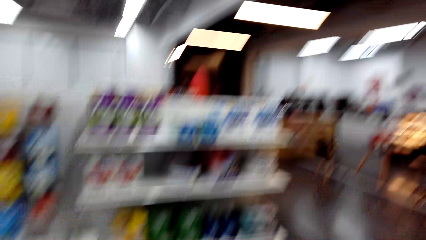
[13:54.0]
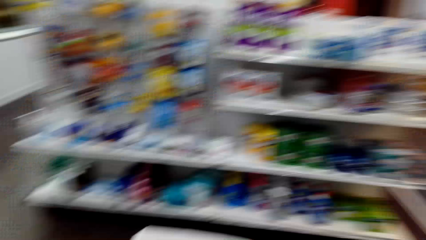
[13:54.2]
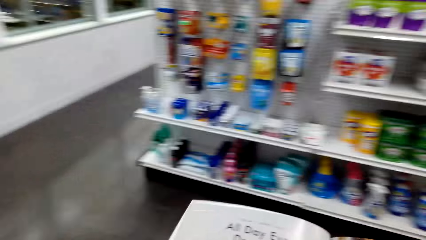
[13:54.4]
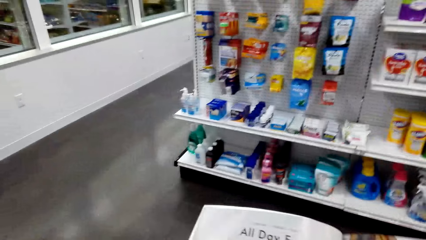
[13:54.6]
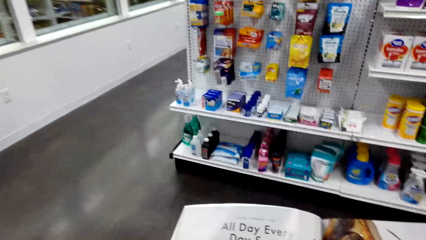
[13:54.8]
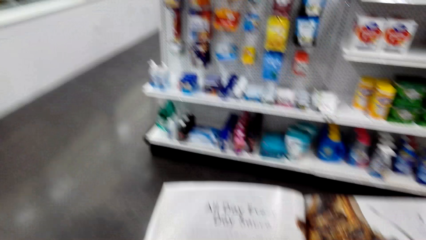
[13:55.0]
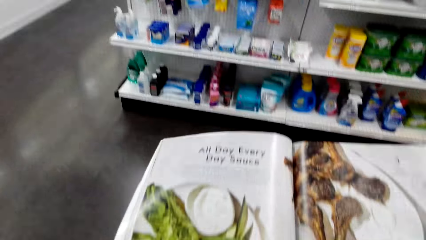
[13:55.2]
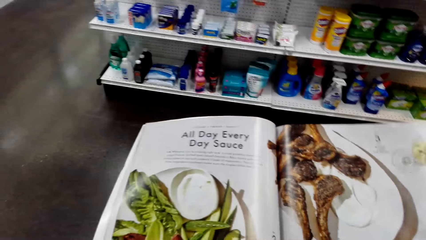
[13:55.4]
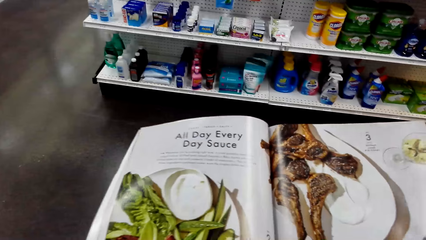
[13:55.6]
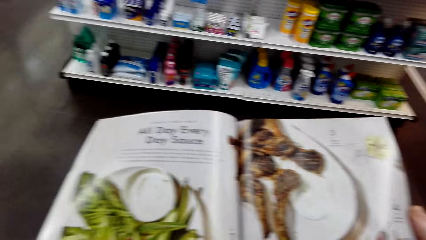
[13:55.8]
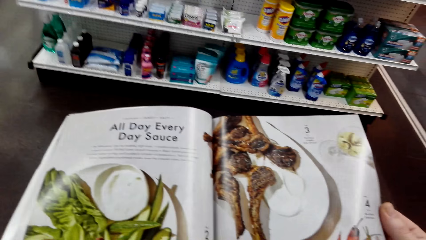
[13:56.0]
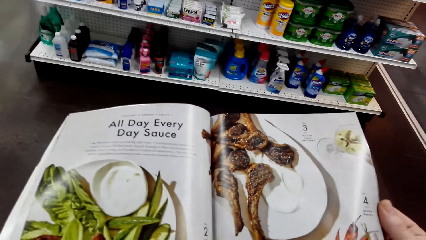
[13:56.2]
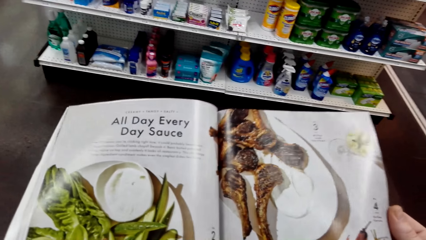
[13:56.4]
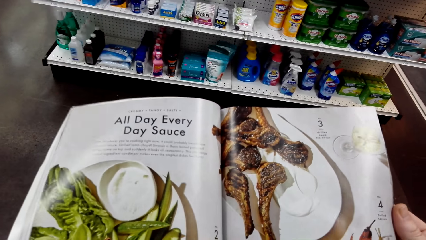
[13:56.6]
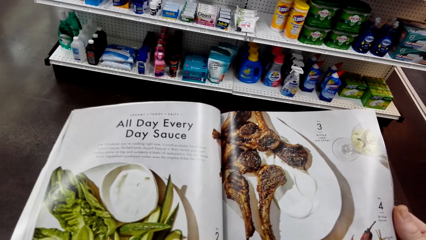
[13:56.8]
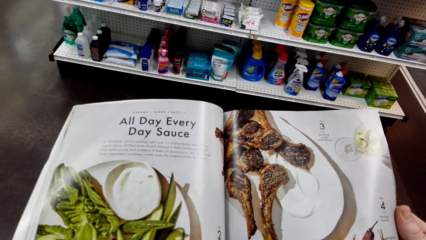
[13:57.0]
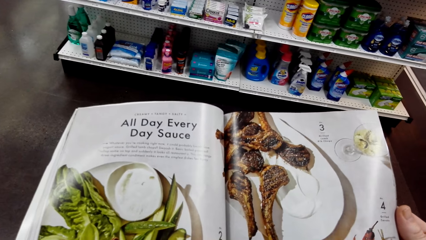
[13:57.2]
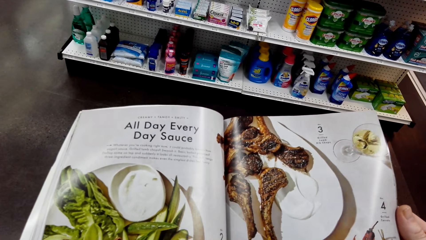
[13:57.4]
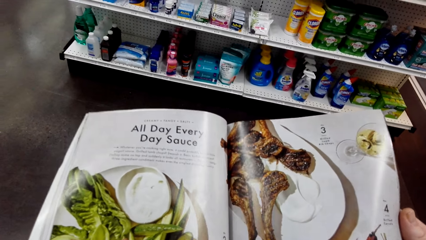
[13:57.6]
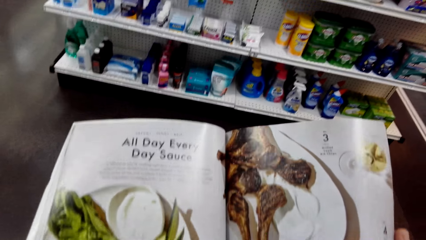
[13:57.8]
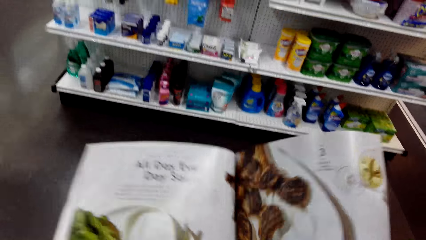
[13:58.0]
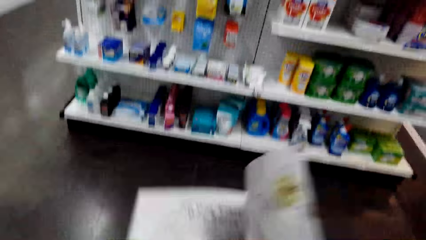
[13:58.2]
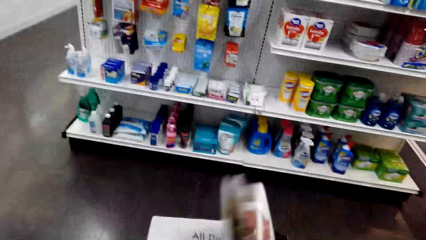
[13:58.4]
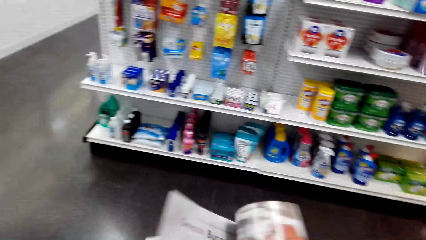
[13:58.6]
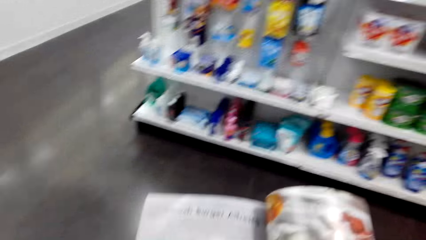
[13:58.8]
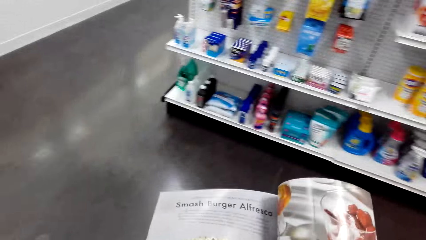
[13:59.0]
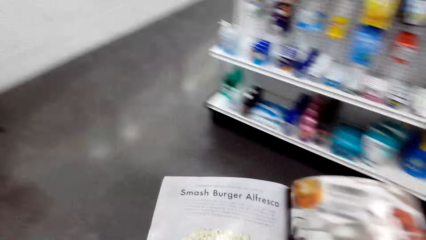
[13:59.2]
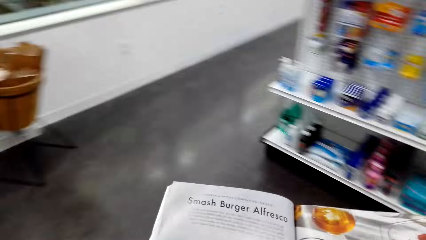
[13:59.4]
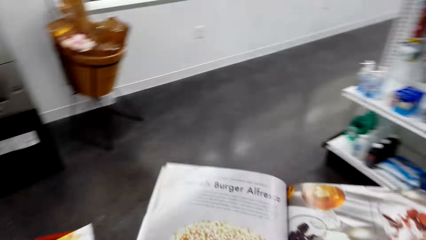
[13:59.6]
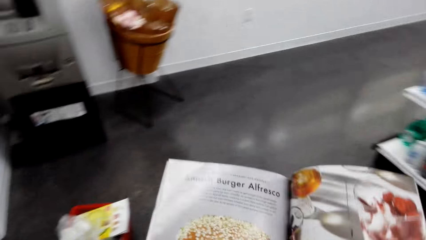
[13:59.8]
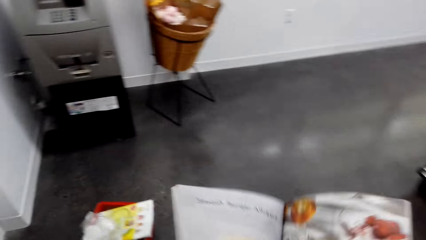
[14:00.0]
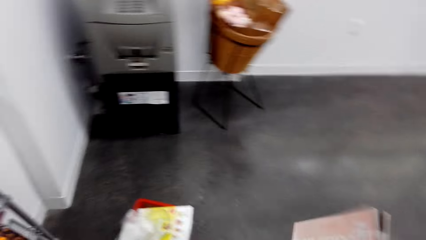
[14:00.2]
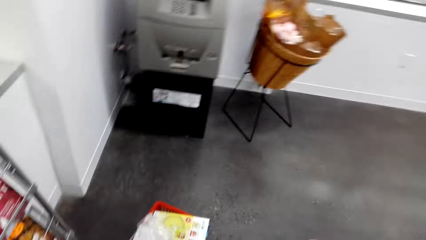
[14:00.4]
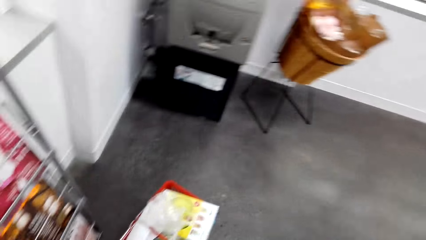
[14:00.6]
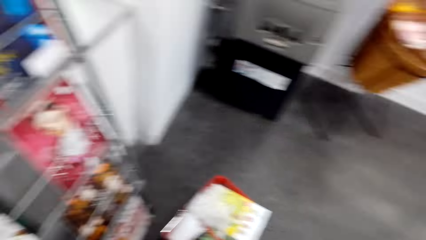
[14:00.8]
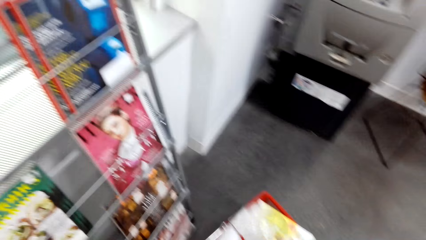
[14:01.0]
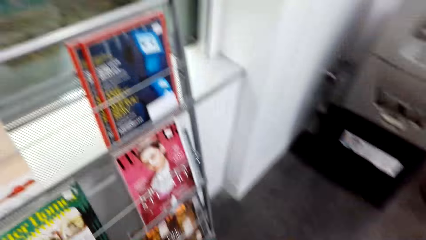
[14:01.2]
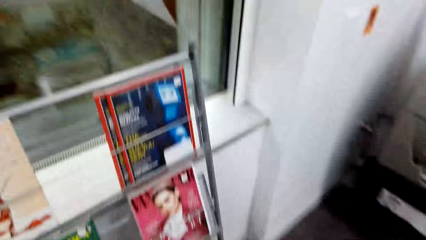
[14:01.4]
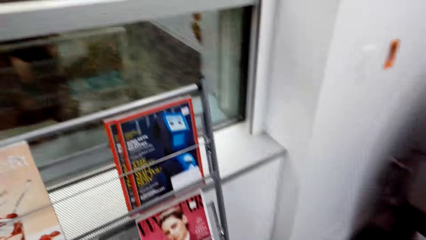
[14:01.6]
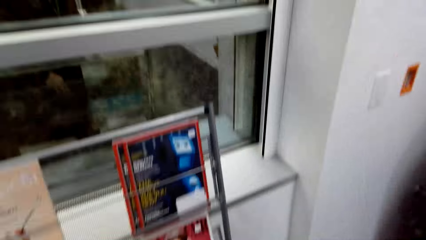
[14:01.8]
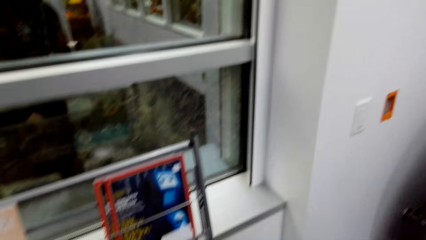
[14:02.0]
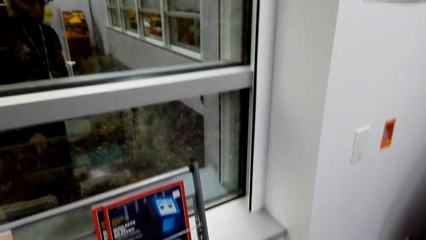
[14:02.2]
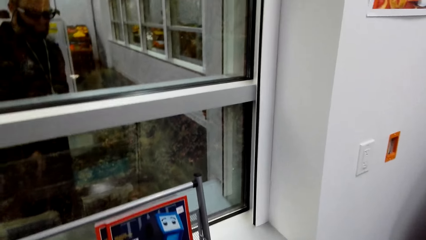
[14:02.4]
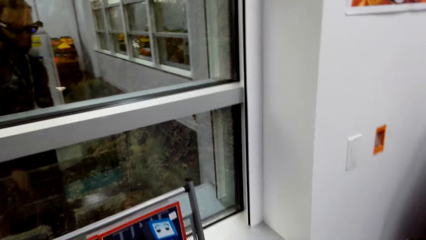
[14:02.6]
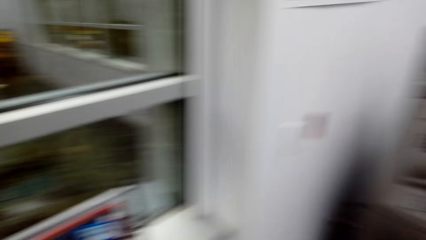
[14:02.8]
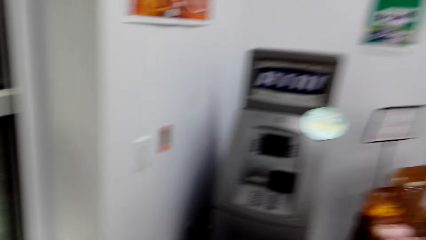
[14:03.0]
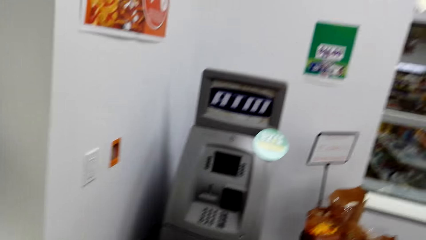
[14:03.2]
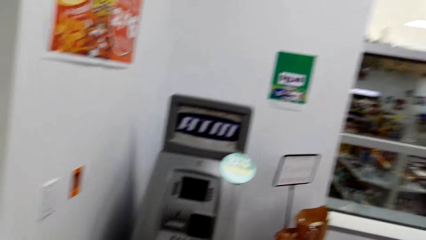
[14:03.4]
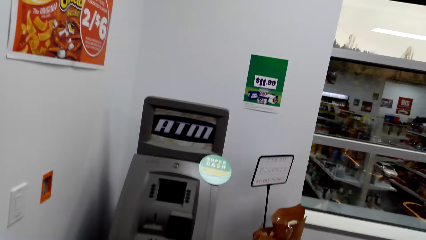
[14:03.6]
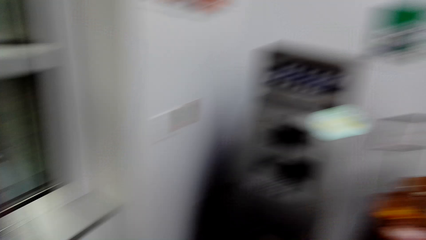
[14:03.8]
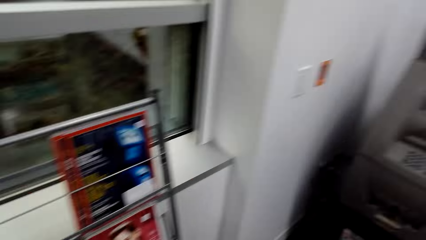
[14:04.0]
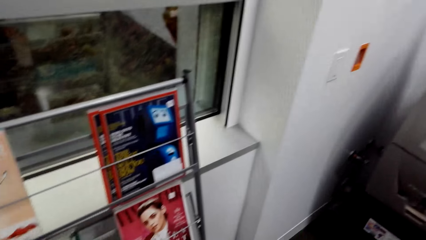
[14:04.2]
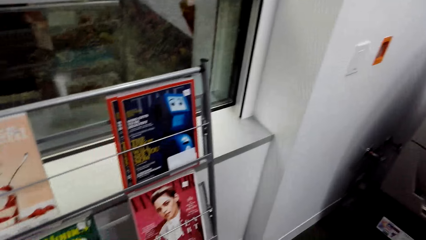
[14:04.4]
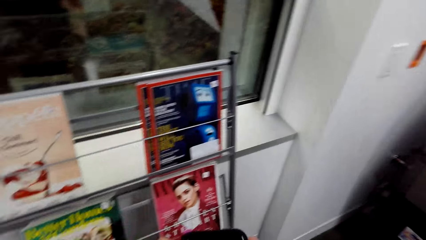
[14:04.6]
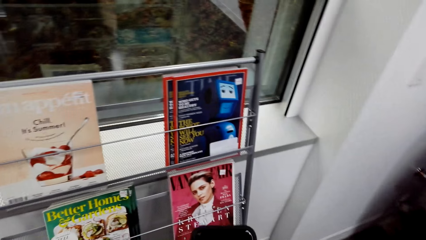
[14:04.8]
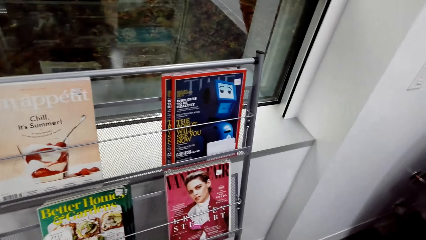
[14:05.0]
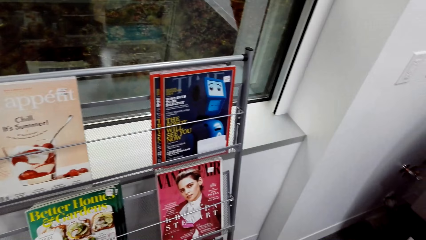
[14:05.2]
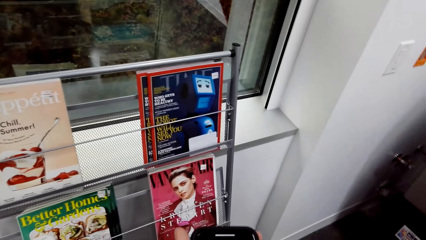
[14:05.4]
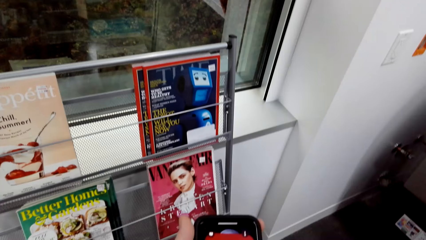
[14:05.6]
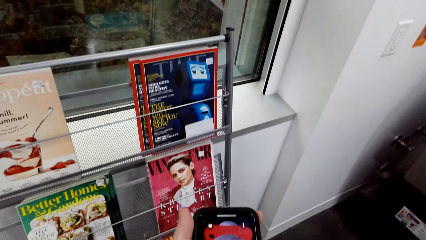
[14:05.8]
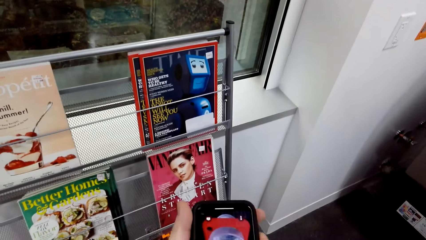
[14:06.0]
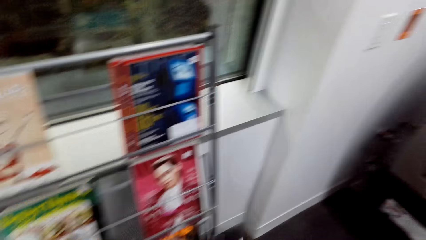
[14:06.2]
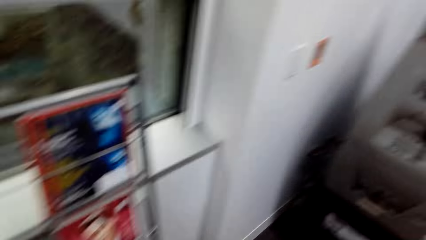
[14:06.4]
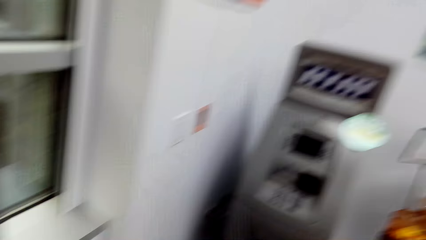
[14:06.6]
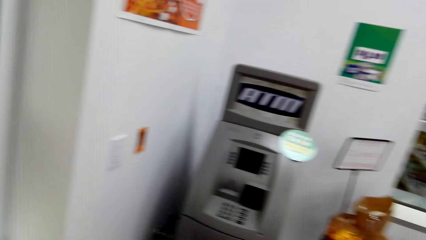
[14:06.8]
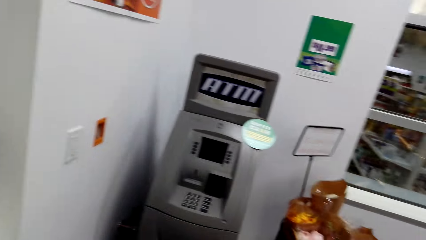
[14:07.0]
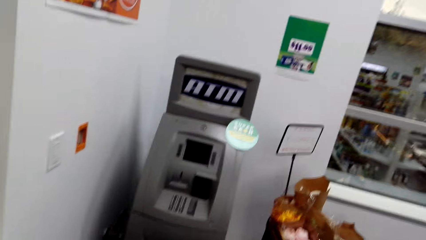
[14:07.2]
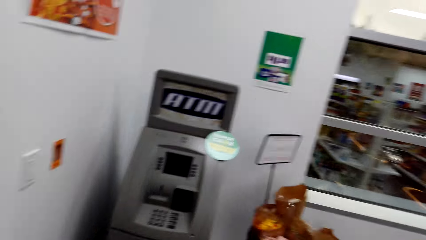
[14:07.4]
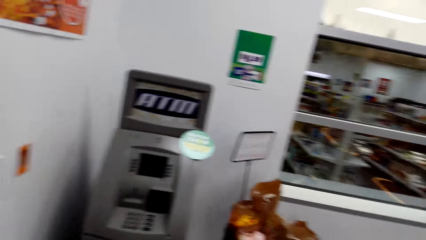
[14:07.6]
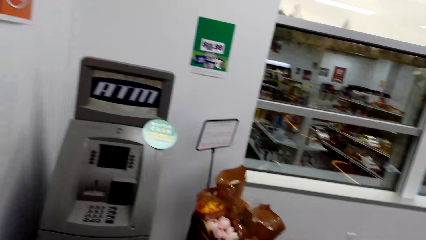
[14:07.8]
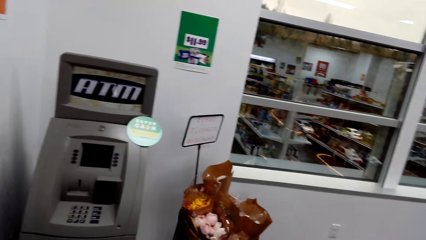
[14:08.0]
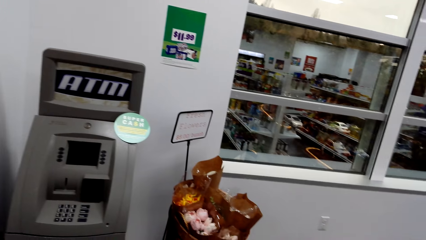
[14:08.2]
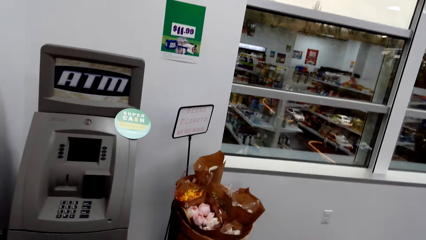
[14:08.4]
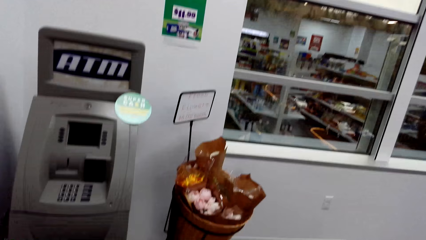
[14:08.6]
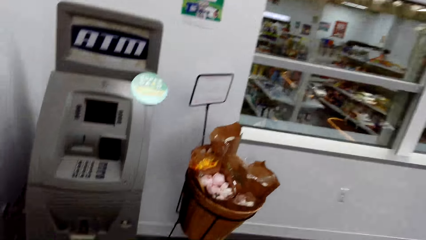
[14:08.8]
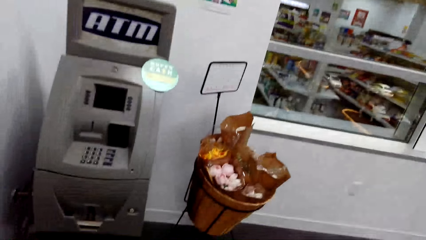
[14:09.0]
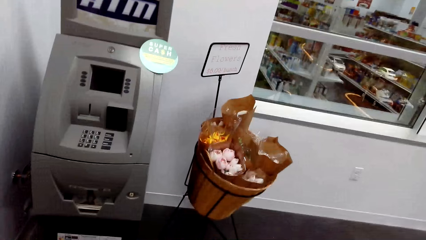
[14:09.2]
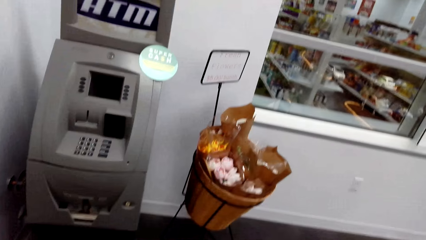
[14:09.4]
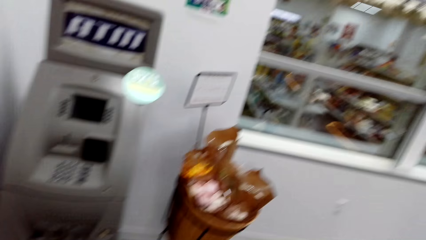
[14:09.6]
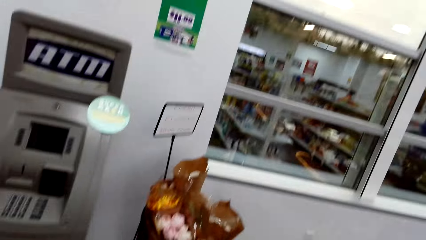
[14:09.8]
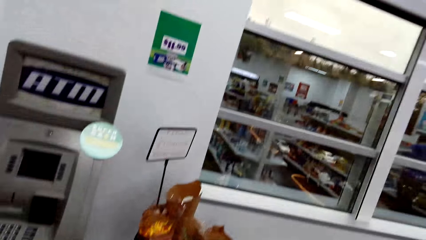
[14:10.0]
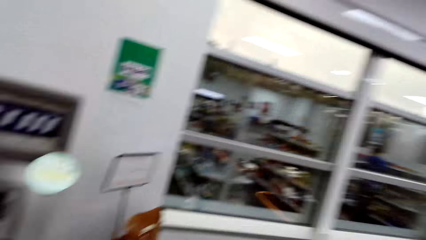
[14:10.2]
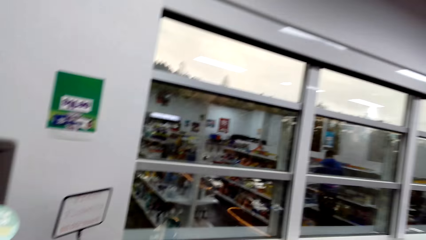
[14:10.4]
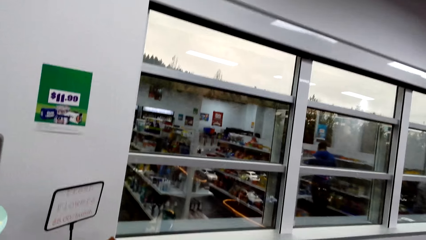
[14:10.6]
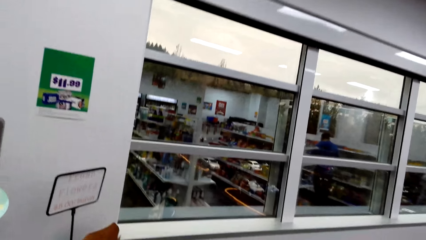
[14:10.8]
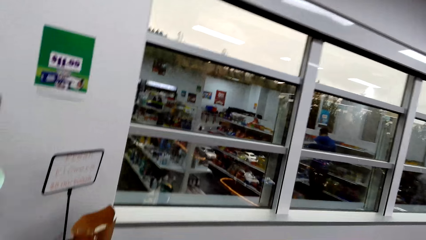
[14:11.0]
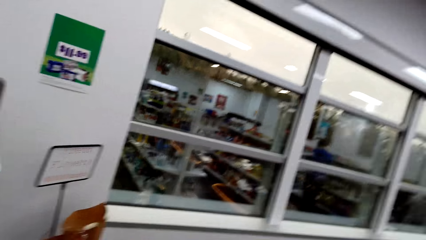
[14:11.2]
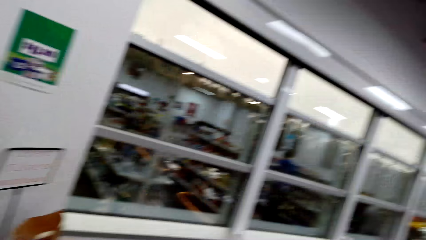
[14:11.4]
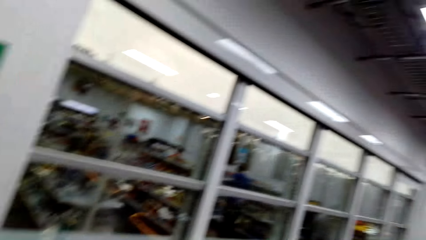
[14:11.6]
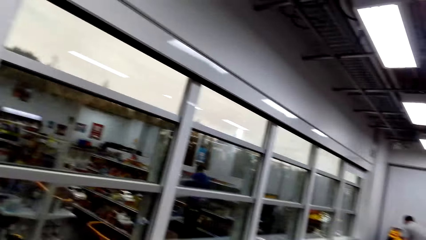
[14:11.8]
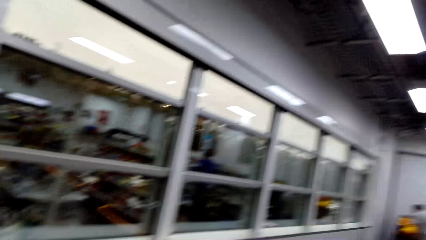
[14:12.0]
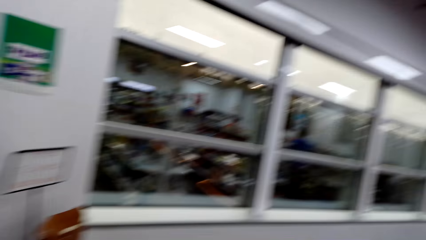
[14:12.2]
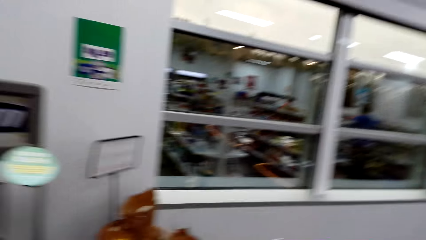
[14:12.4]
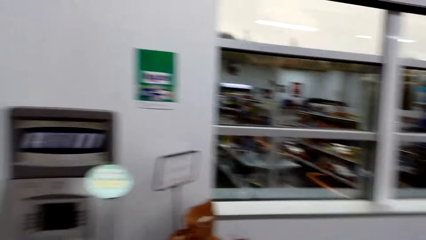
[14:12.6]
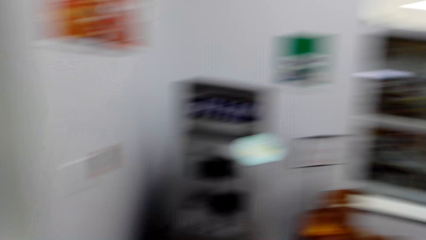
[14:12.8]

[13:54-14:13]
The camera wearer reads the booklet. They flip the booklet. They walk in the supermarket. A man stands in the counter. The camera wearer looks around. They operate a phone. They look around.
